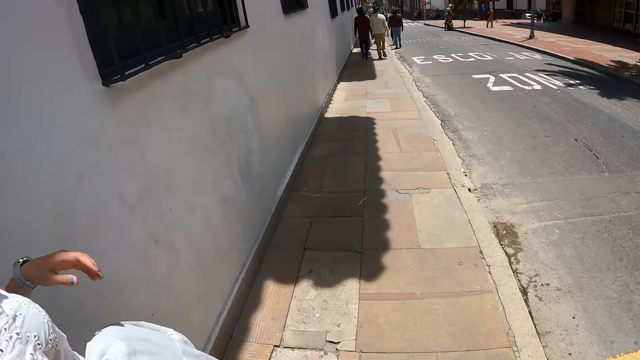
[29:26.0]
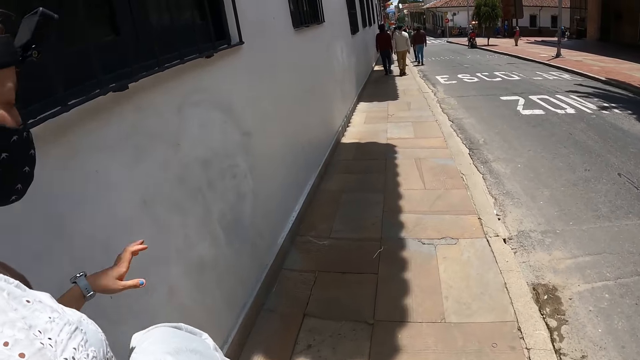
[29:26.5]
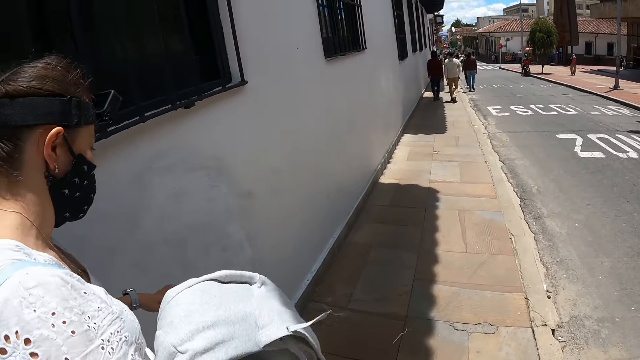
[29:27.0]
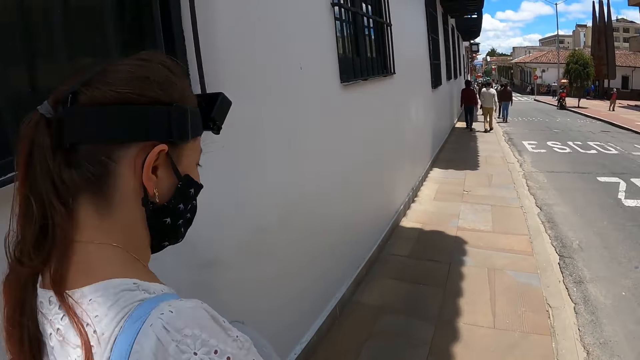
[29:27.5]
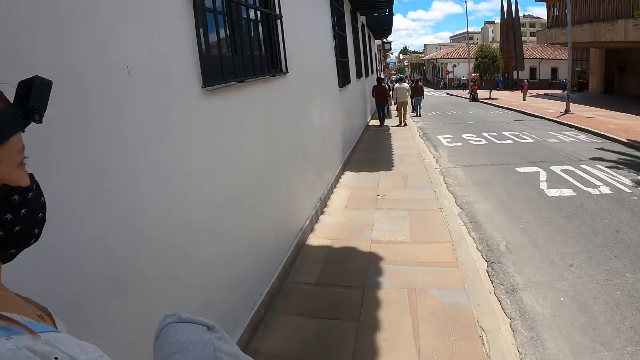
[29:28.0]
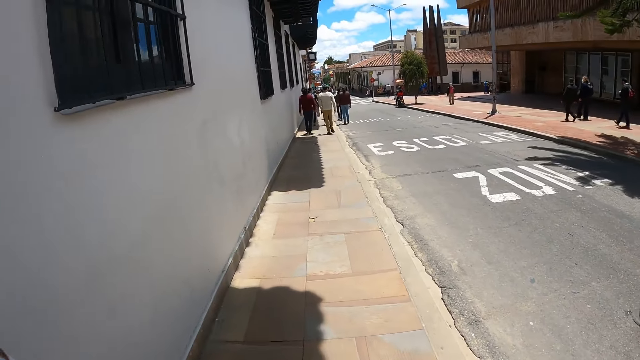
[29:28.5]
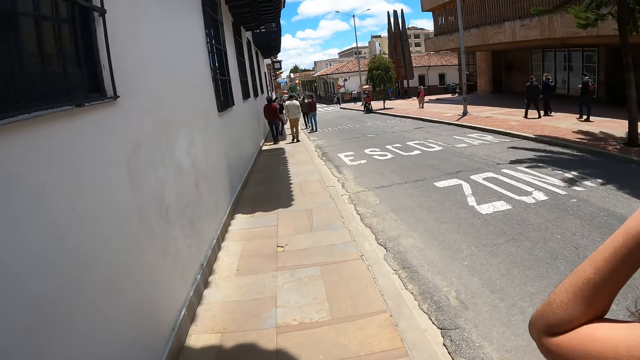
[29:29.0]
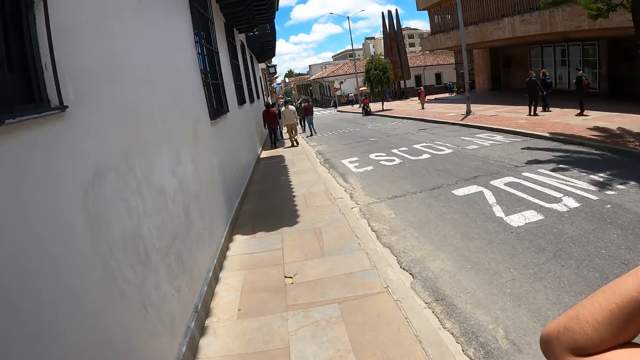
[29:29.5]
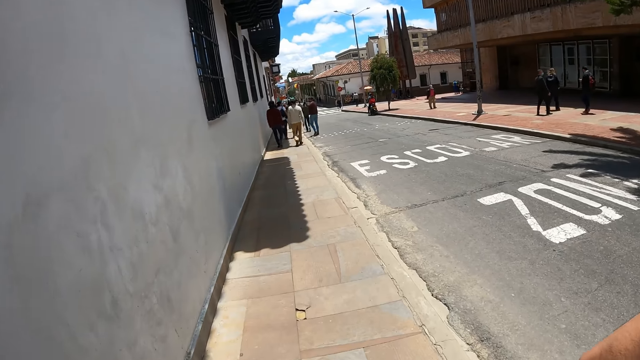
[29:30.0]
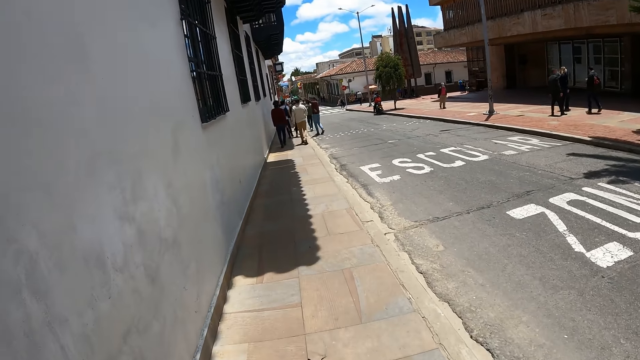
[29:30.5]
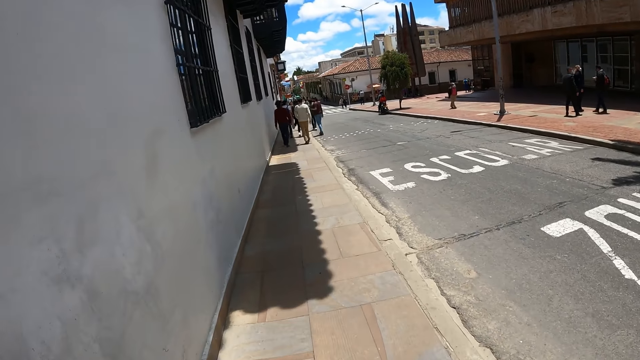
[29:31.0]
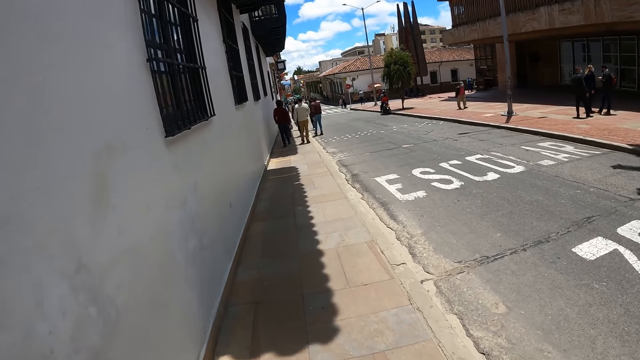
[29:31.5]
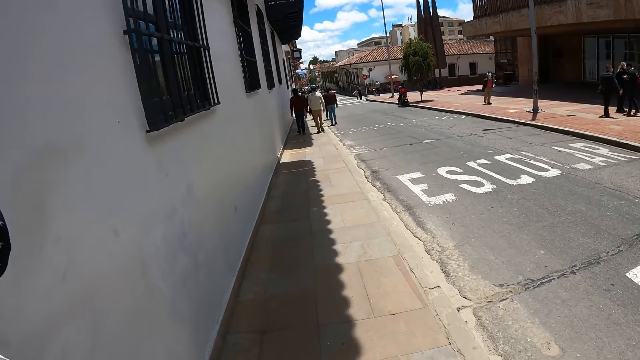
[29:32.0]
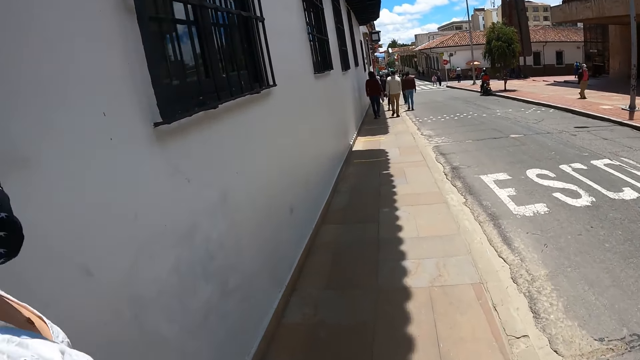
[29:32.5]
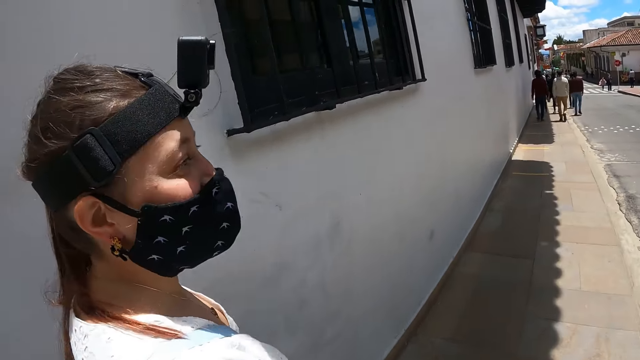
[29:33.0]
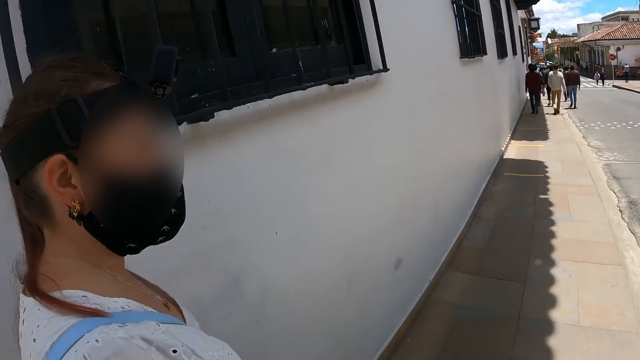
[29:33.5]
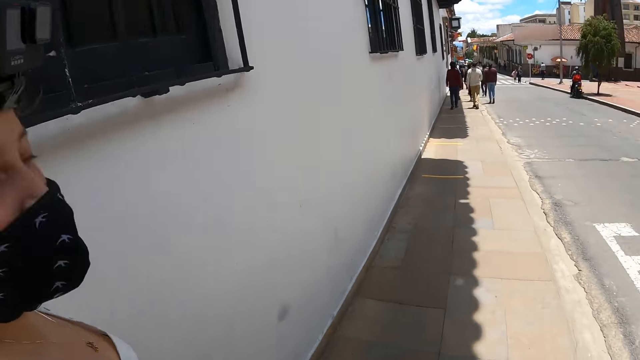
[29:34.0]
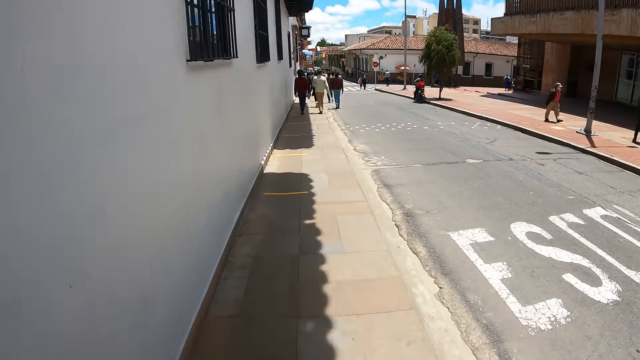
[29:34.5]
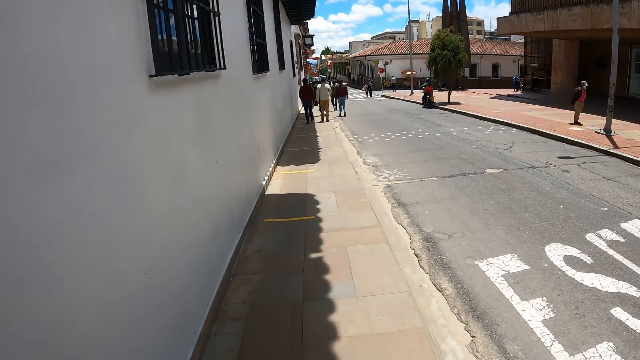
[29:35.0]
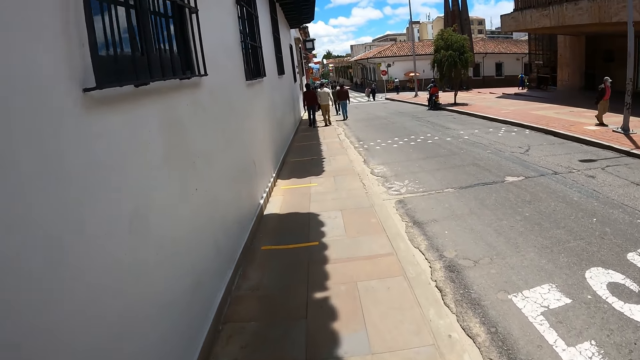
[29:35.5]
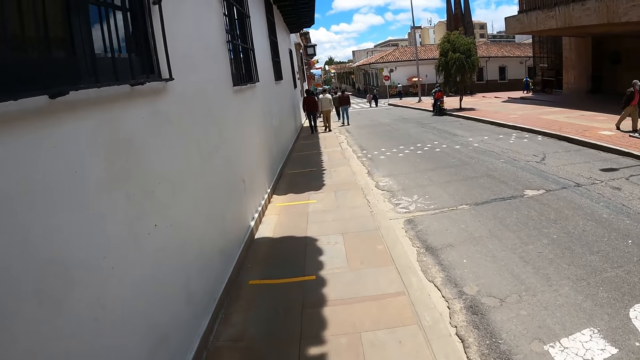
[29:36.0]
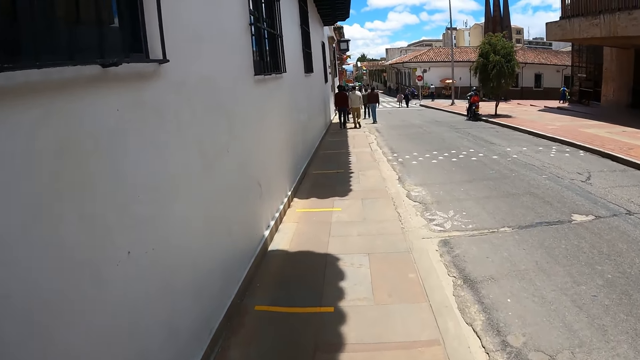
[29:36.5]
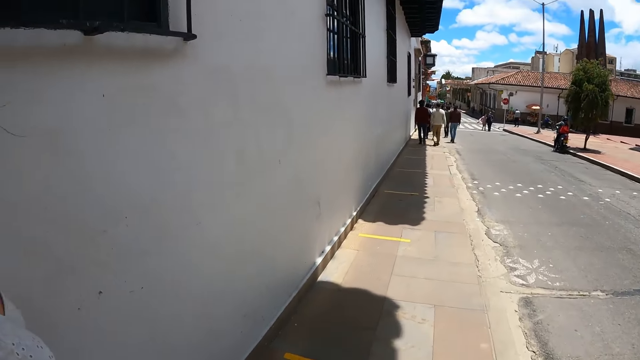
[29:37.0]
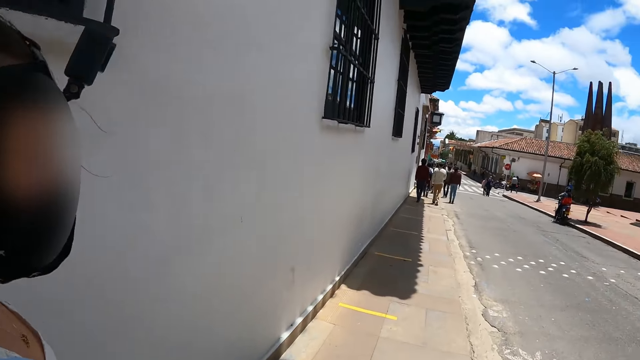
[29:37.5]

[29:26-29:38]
A woman raises her hand. The camera wearer walks along the road.

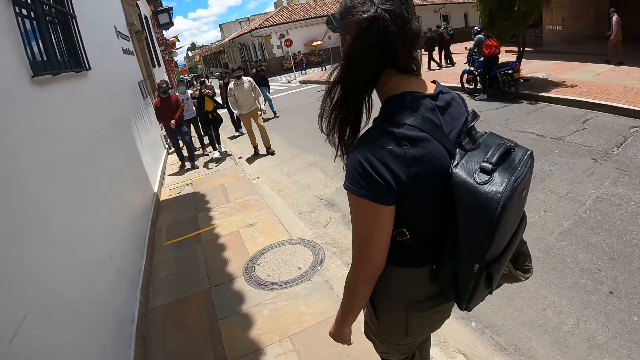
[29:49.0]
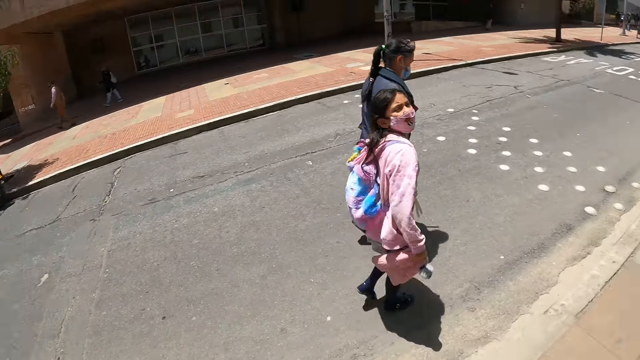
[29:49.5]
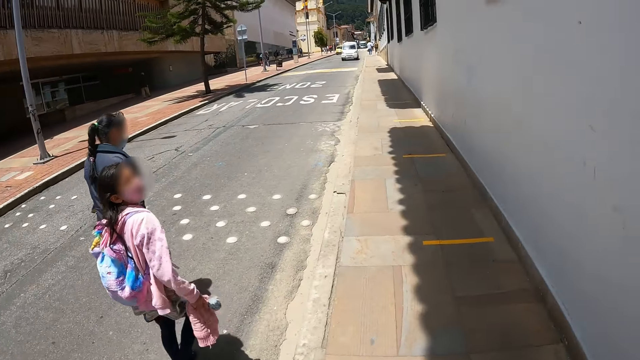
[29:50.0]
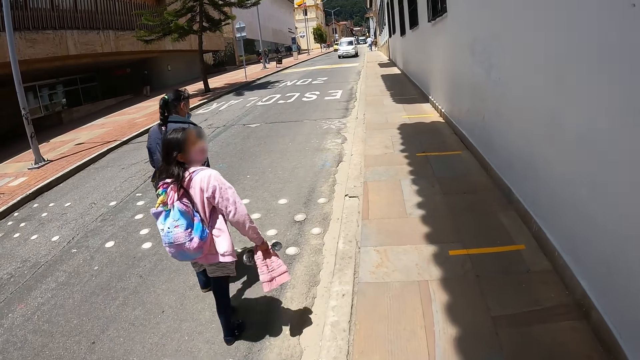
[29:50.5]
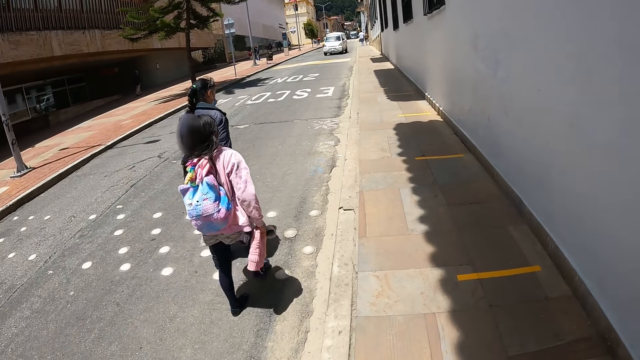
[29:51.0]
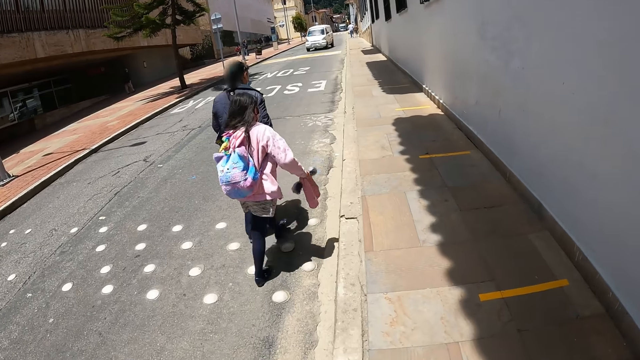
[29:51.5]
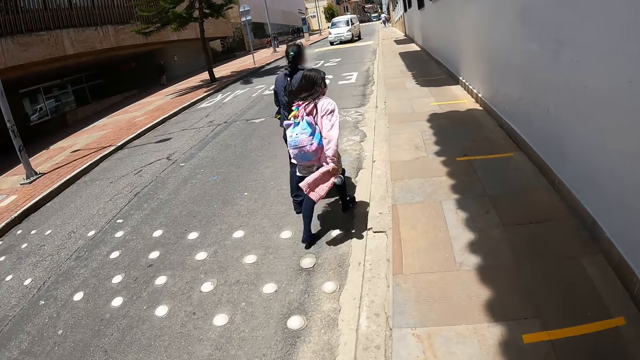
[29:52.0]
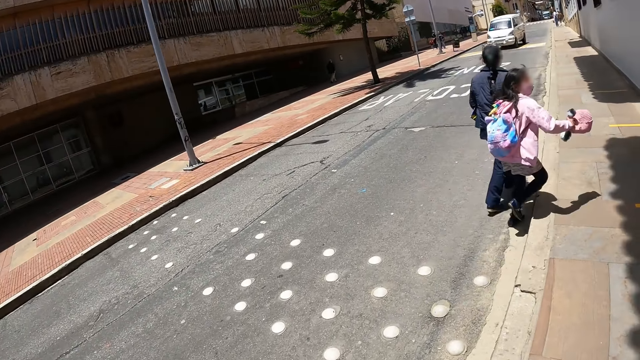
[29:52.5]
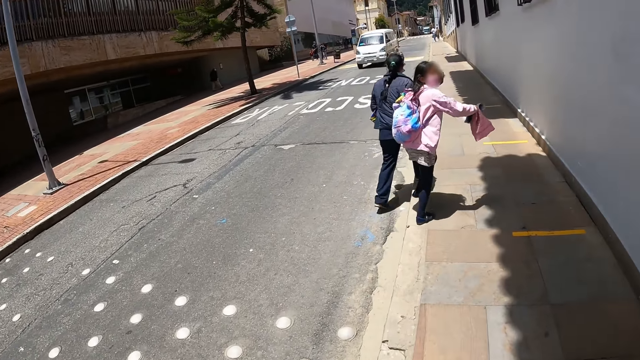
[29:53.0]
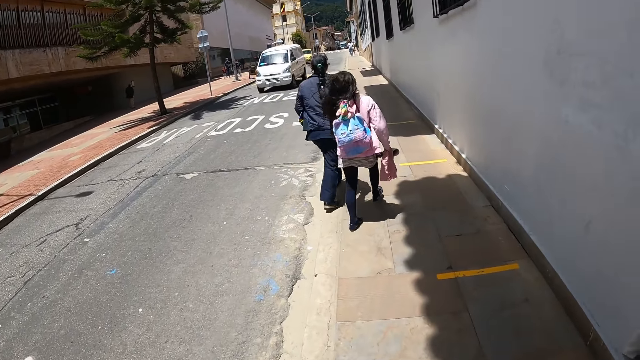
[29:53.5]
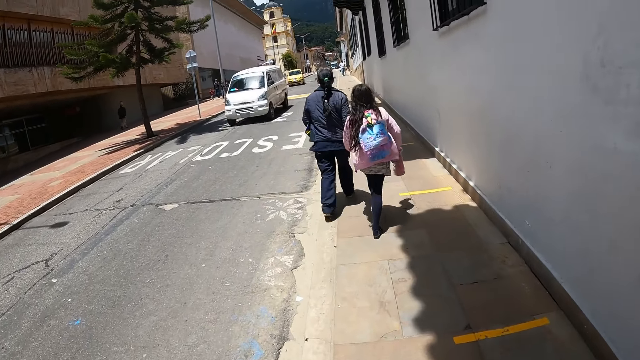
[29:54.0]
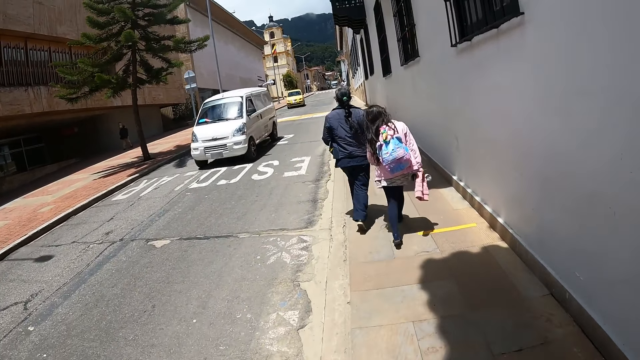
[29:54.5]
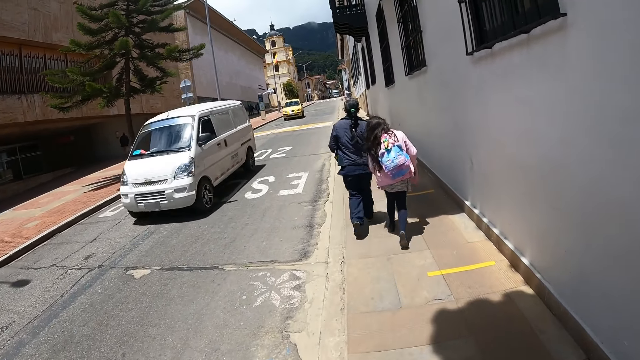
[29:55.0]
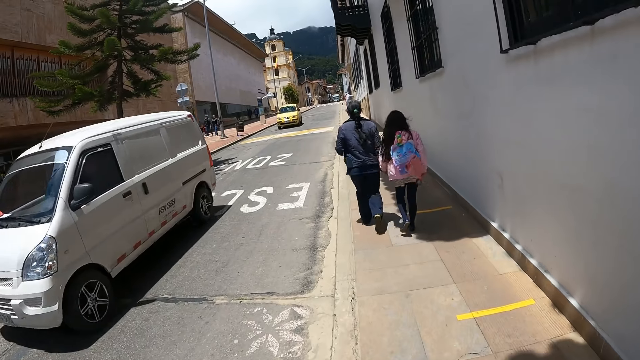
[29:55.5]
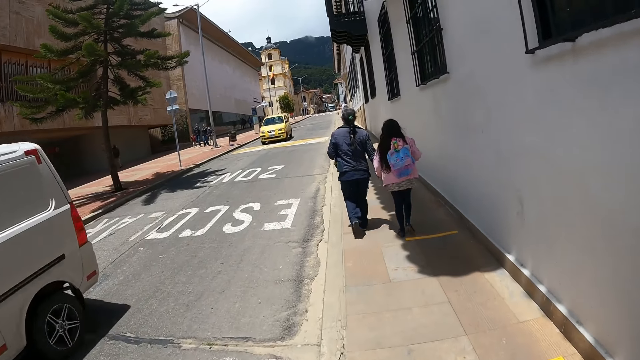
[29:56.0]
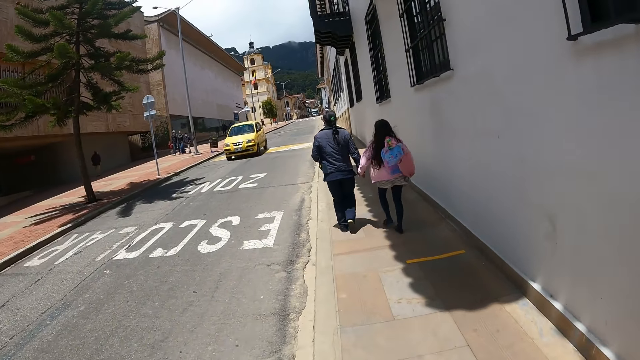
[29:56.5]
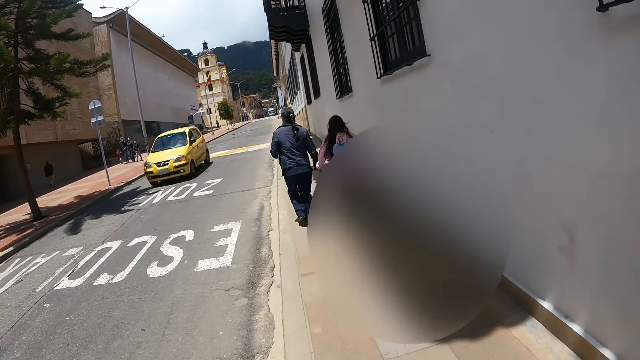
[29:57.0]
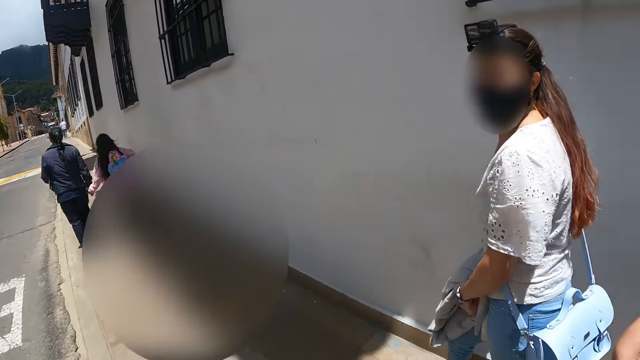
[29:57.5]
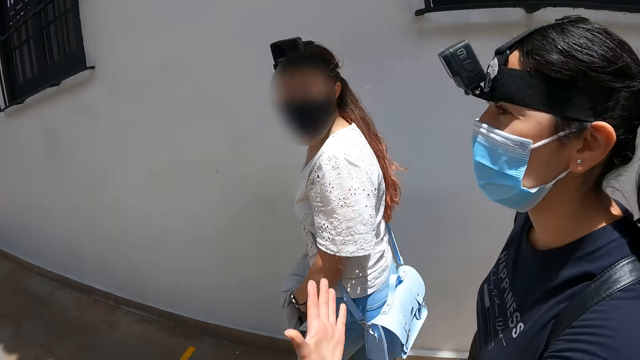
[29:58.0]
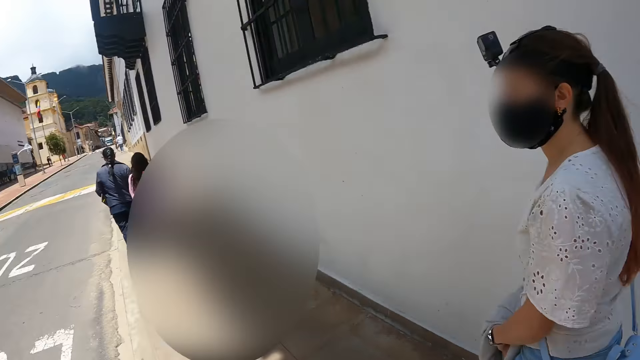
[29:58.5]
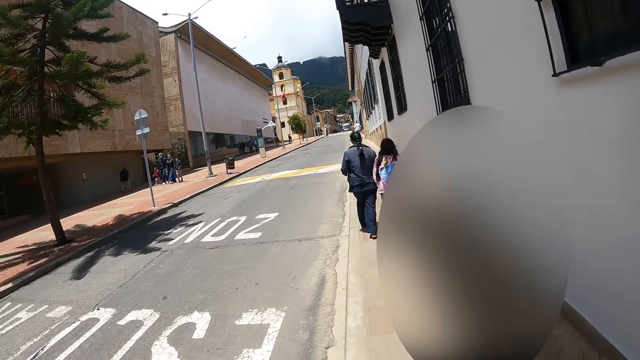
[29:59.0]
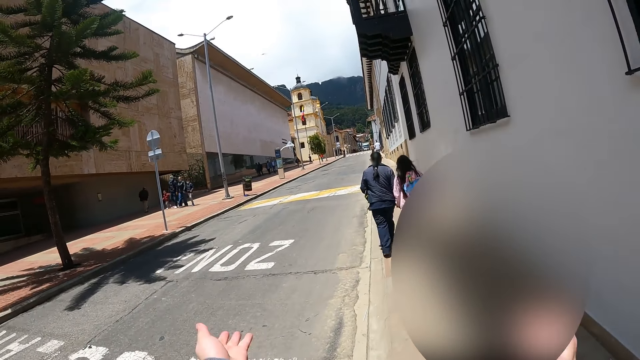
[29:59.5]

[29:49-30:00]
The camera wearer stares at a woman and a child. The woman walks on the road with the child. The camera wearer walks along the road. They stare at two other women.
